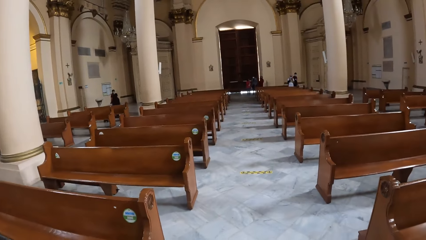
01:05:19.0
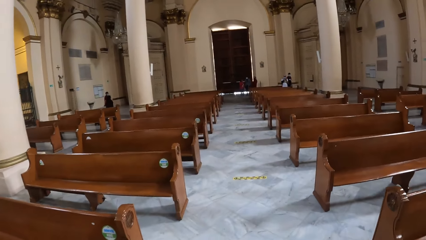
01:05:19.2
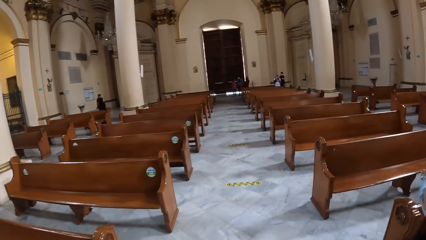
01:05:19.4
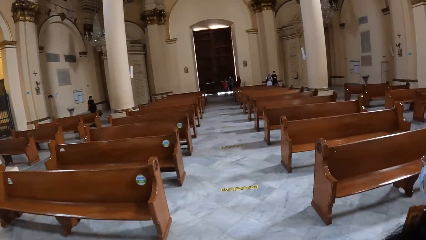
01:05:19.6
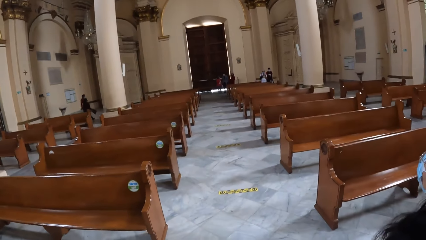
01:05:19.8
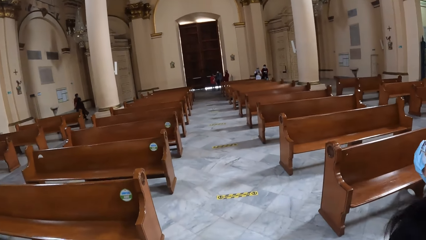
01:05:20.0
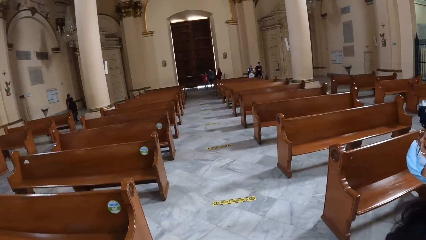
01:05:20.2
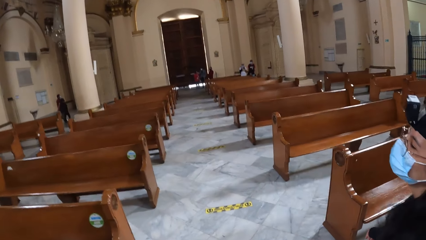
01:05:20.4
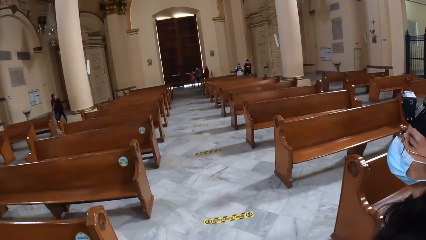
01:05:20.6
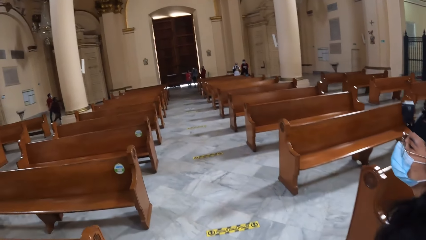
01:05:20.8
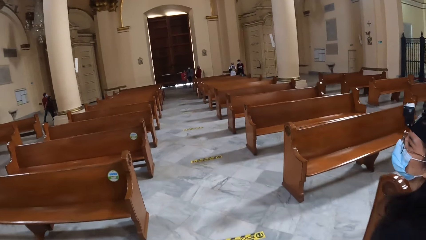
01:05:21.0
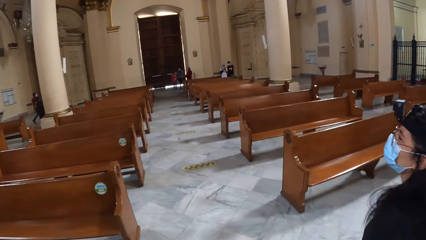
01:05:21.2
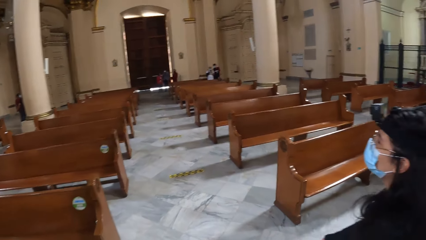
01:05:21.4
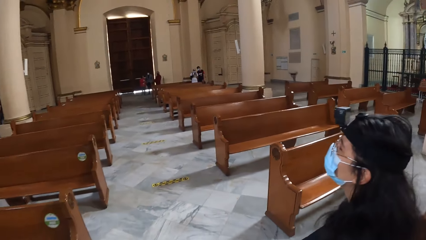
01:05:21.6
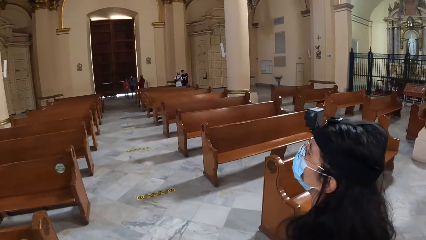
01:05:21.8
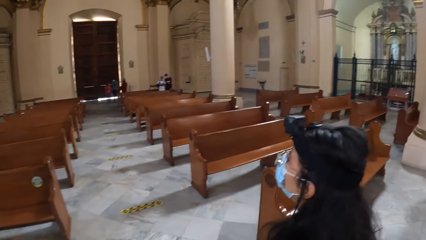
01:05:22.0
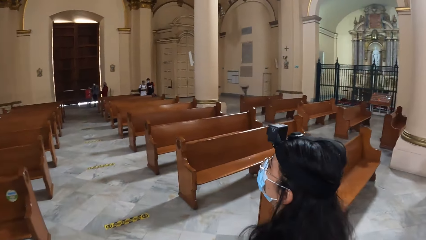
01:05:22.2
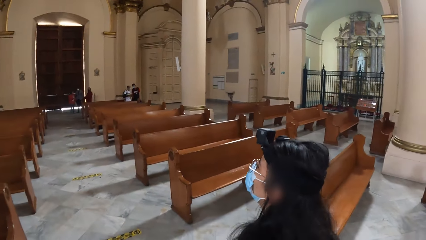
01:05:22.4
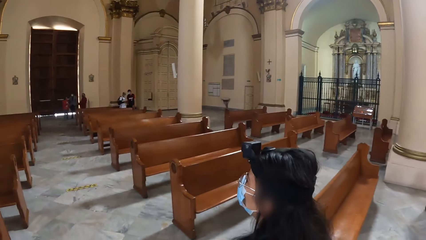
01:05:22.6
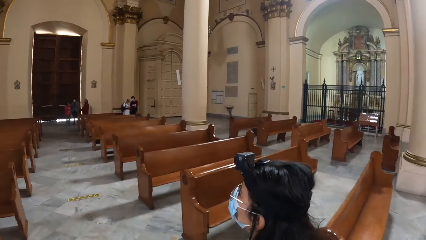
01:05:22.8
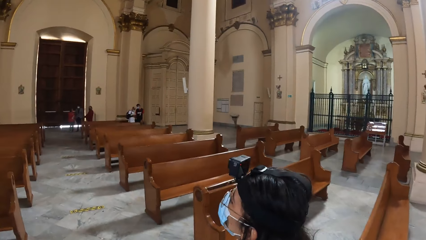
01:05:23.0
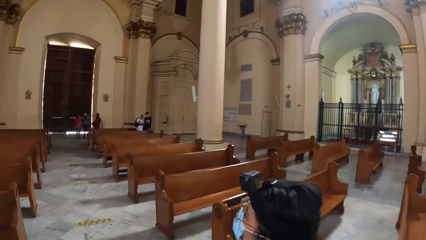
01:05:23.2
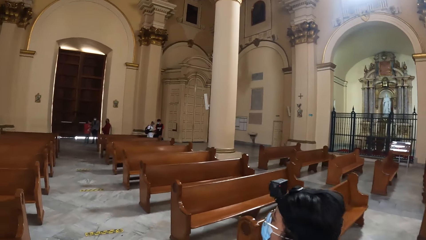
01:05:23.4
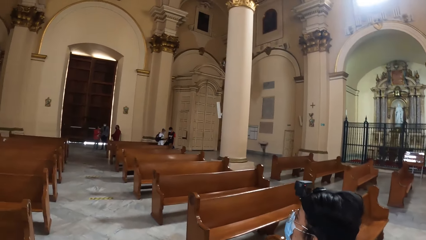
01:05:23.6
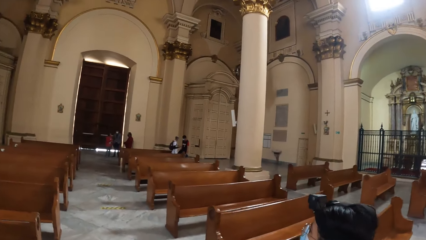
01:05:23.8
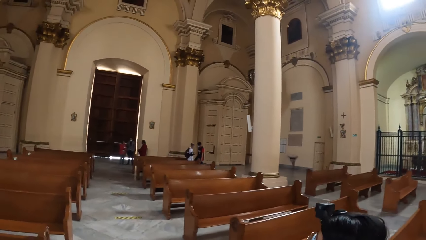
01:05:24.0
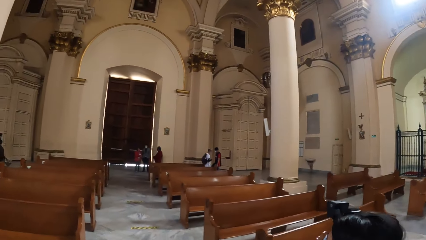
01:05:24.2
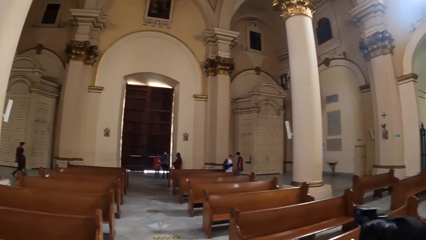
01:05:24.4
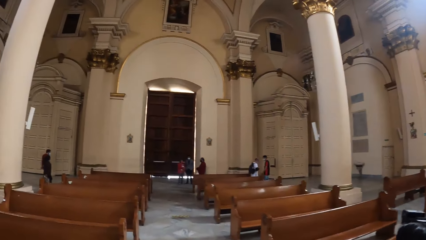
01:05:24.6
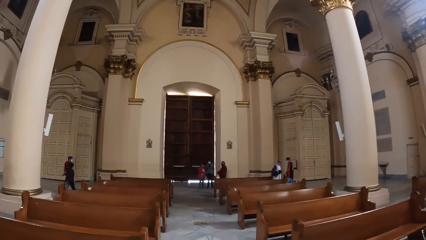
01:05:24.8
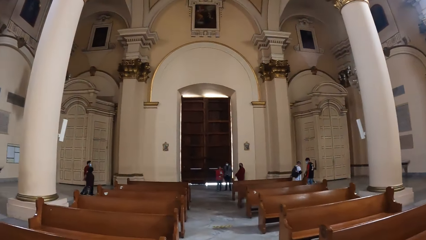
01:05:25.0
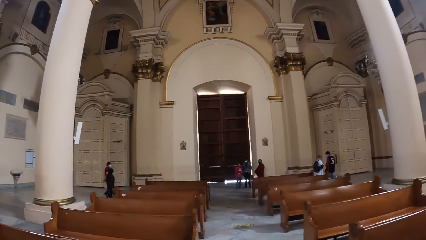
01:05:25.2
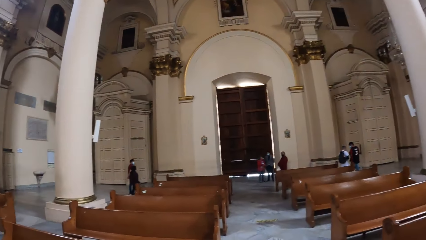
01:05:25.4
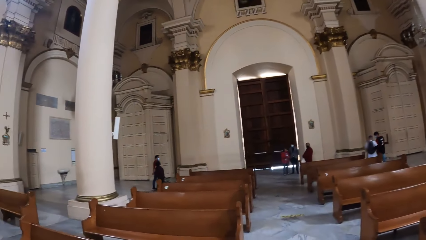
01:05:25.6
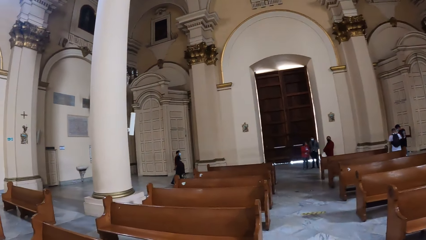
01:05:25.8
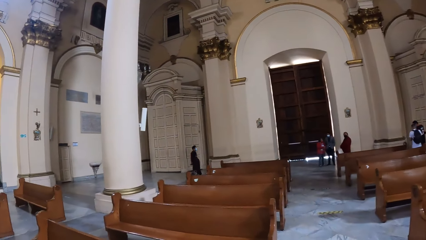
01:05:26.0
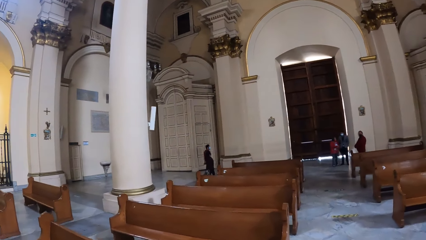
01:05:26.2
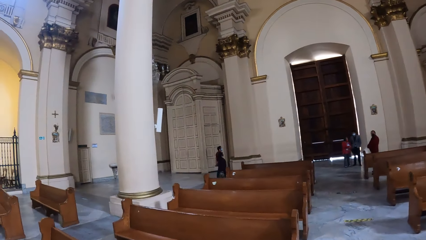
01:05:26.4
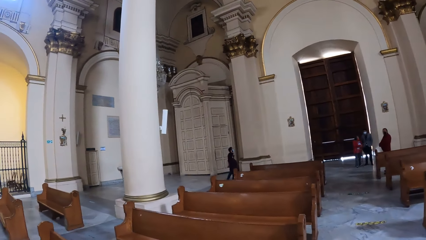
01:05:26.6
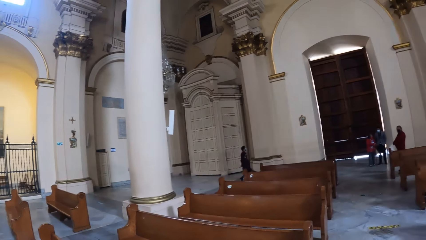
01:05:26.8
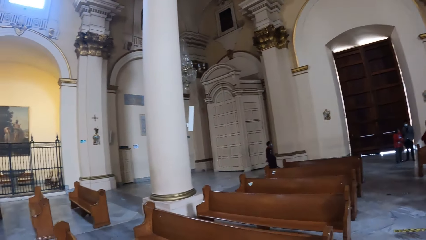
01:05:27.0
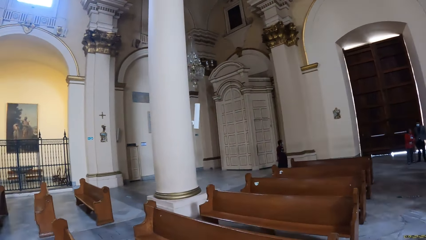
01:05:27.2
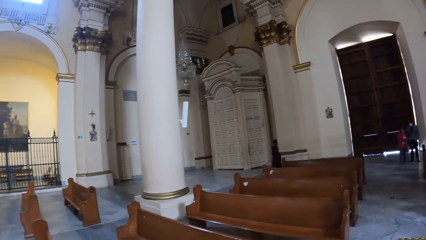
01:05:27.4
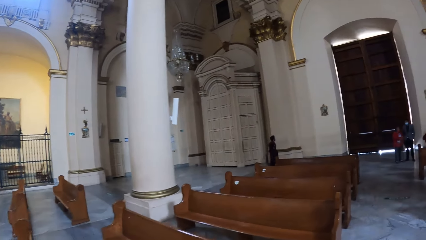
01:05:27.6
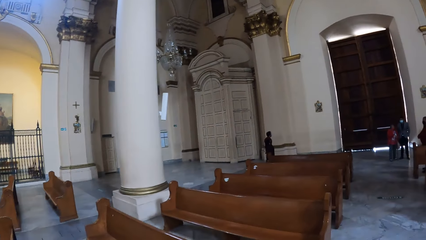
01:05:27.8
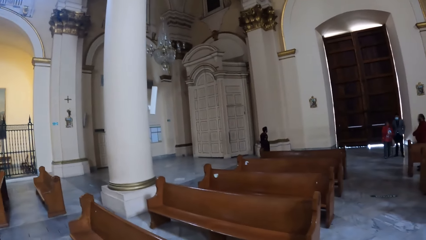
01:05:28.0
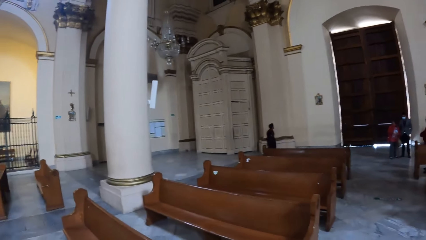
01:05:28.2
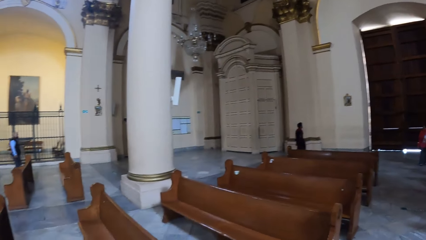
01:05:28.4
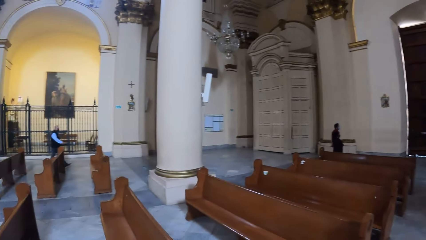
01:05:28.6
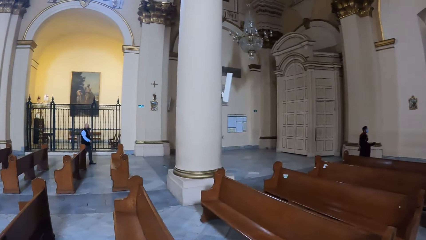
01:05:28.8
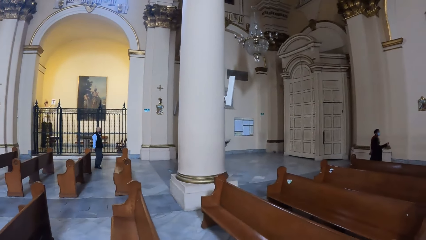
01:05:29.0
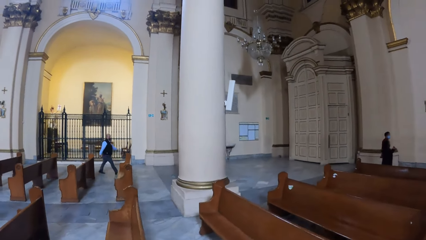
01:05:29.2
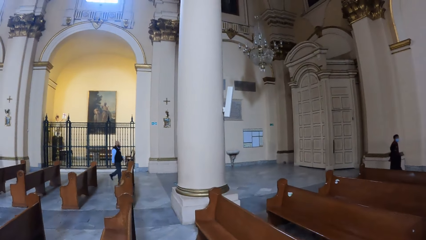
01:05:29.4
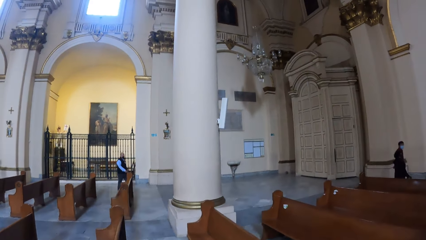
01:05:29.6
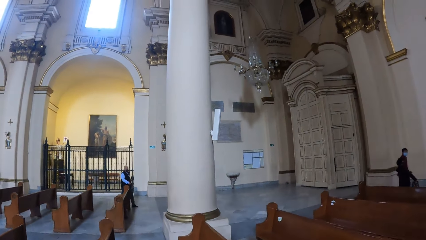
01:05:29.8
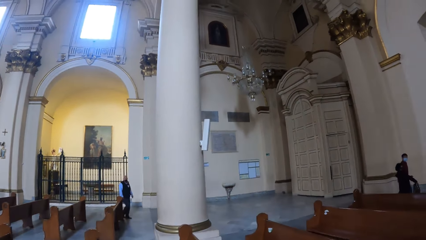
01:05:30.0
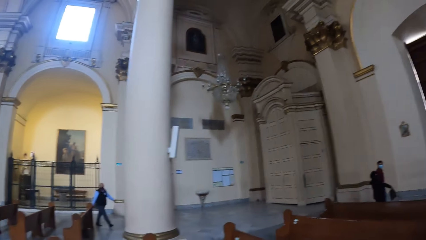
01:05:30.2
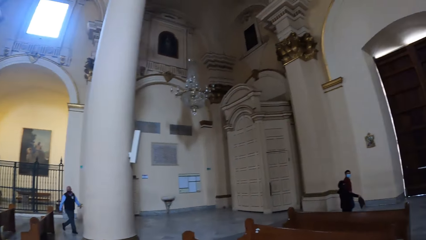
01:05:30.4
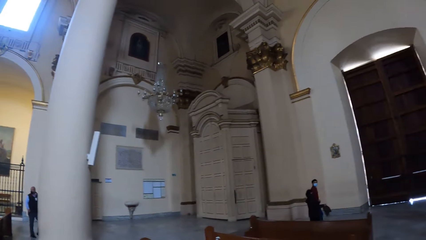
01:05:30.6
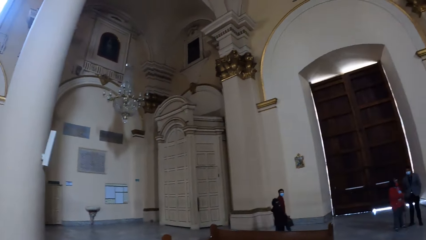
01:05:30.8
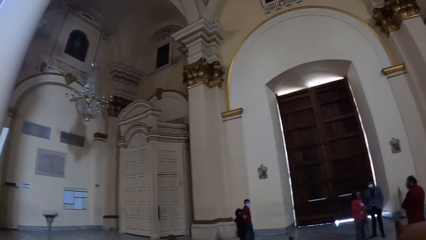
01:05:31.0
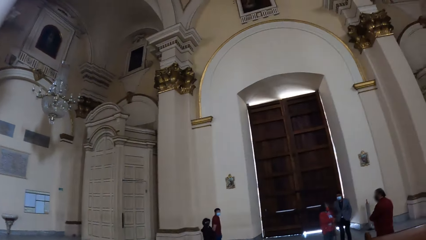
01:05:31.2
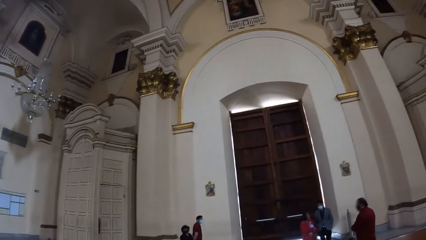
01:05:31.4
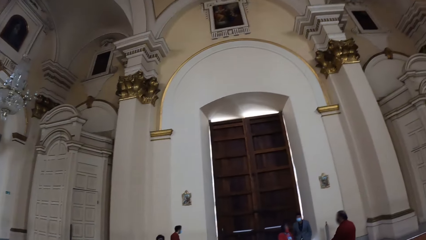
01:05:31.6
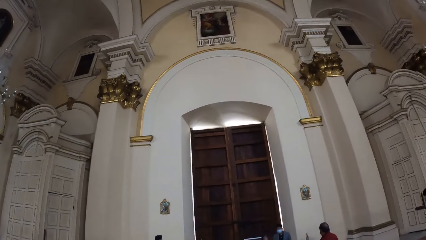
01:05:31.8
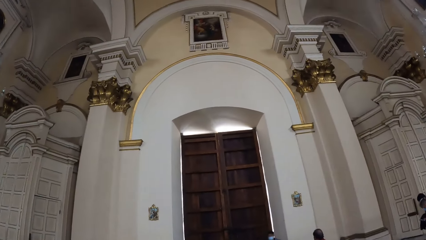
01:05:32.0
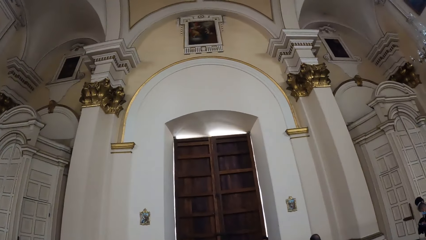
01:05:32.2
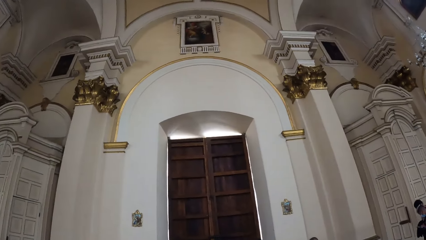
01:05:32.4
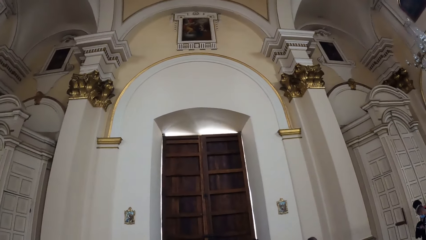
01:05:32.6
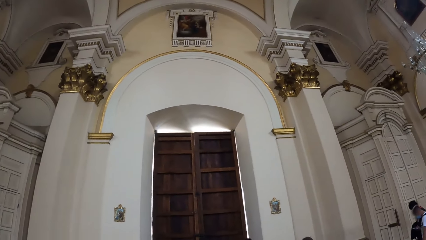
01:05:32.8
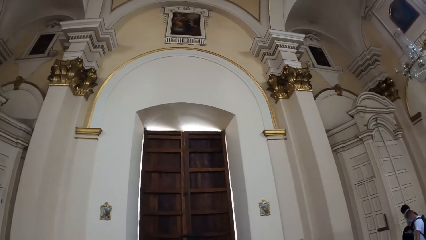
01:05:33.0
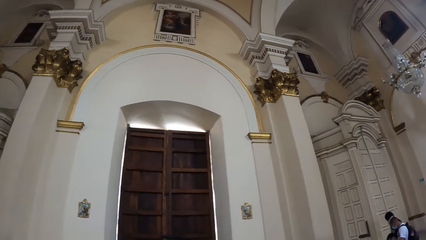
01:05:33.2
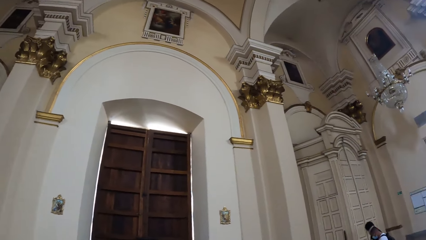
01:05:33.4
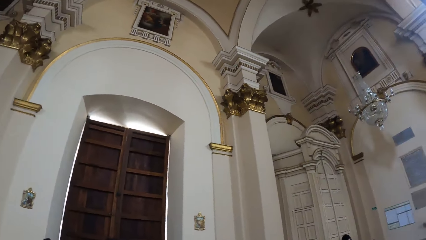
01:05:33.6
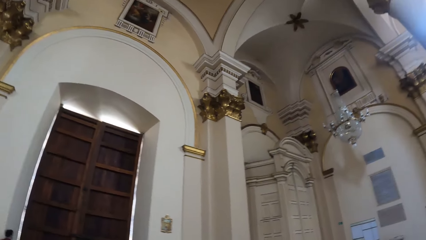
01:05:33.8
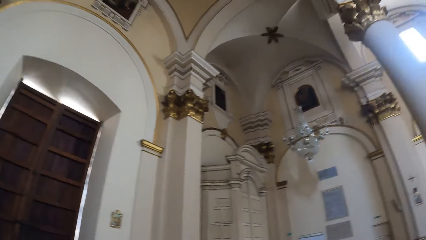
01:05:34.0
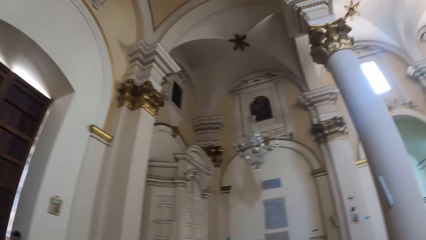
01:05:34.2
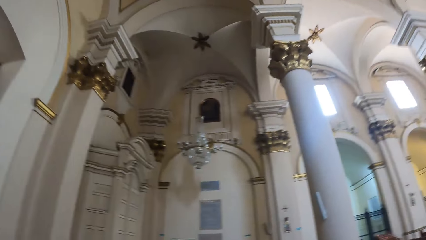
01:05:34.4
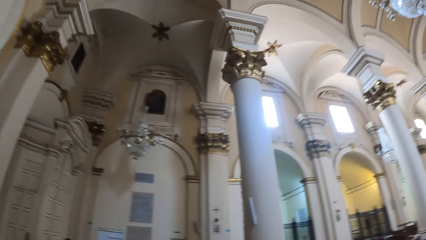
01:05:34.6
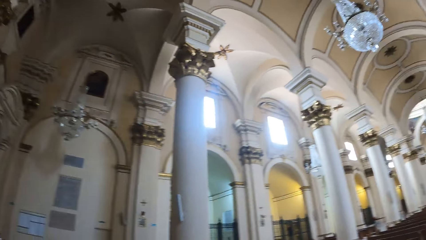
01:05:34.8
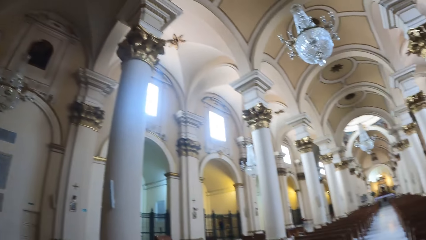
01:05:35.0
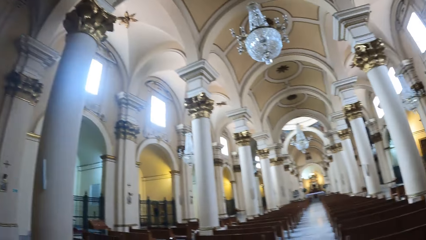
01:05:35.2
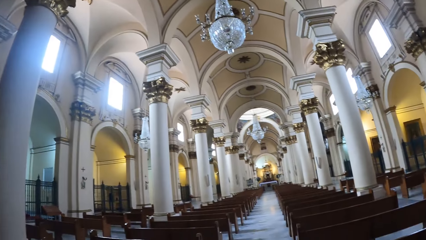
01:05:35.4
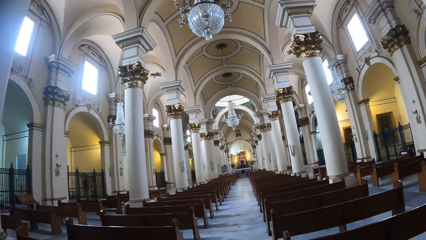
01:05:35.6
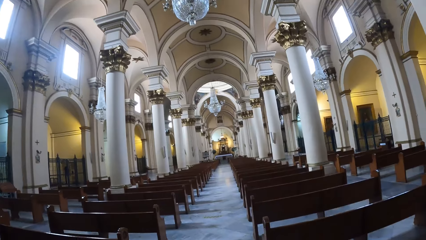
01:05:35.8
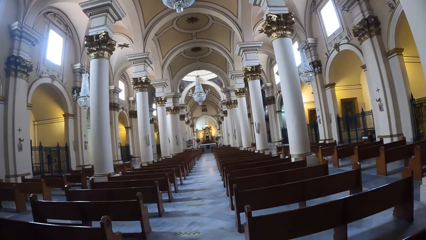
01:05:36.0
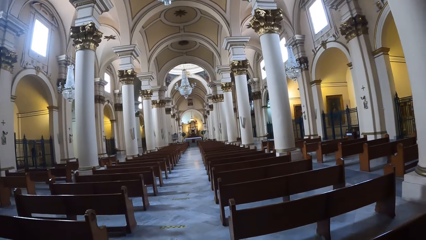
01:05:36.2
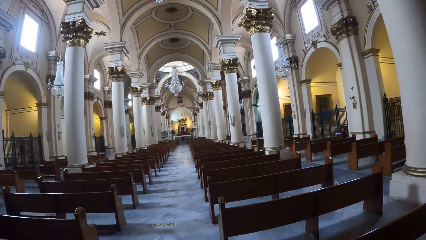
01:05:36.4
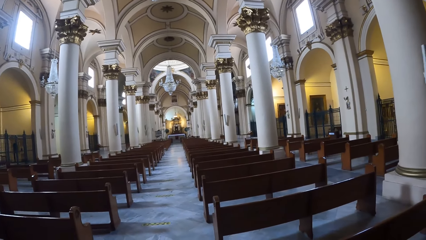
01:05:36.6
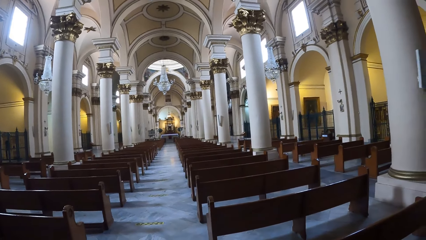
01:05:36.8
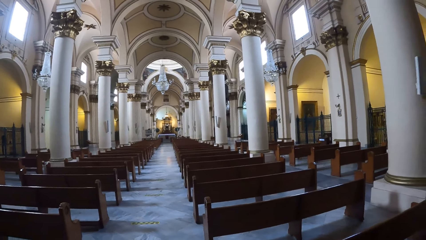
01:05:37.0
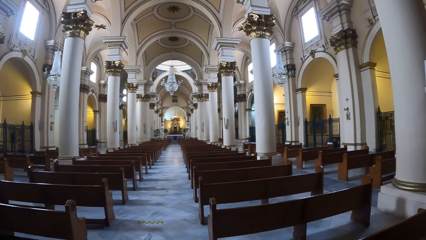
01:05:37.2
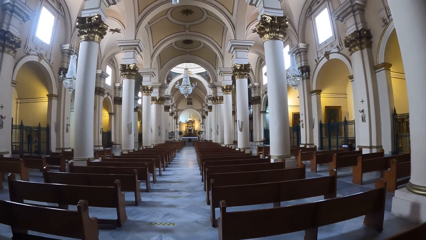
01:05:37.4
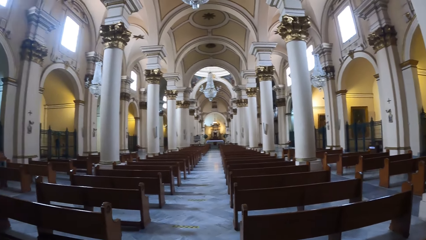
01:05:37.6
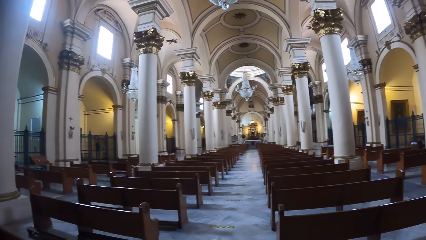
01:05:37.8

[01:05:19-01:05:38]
The camera wearer looks around. They turn around.
